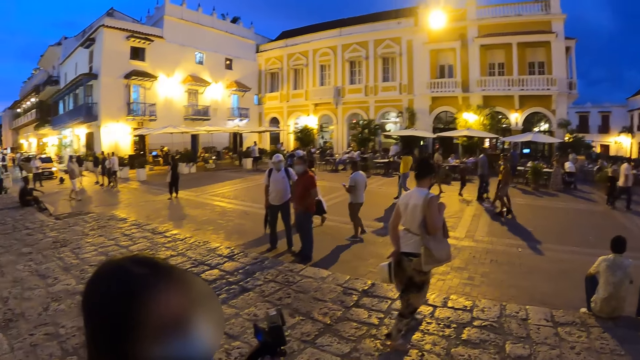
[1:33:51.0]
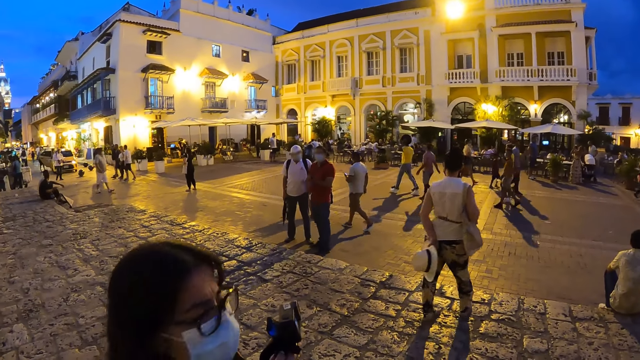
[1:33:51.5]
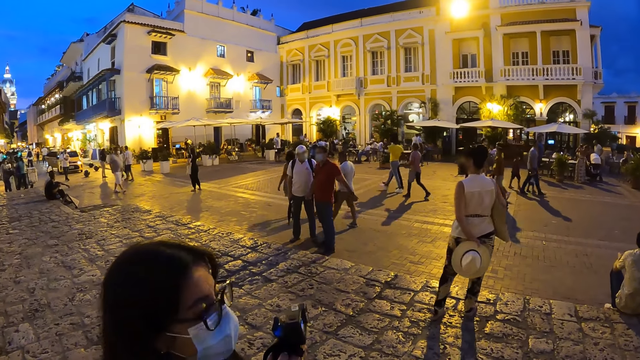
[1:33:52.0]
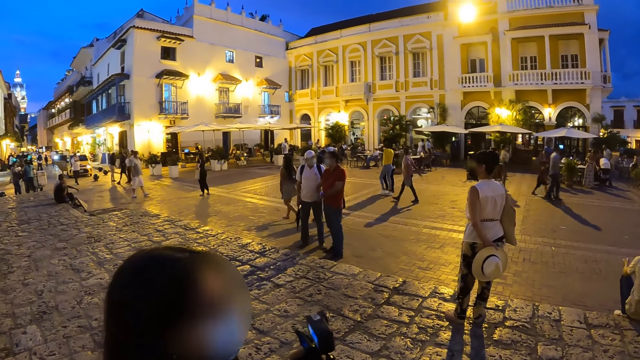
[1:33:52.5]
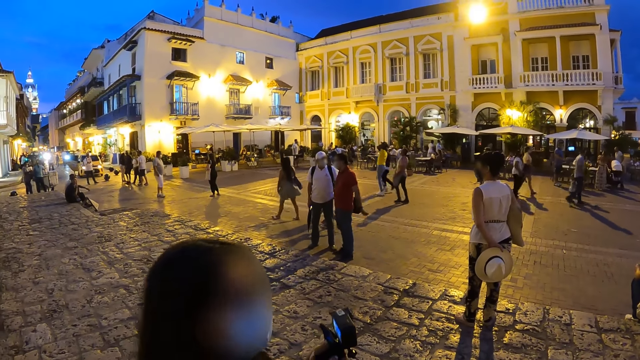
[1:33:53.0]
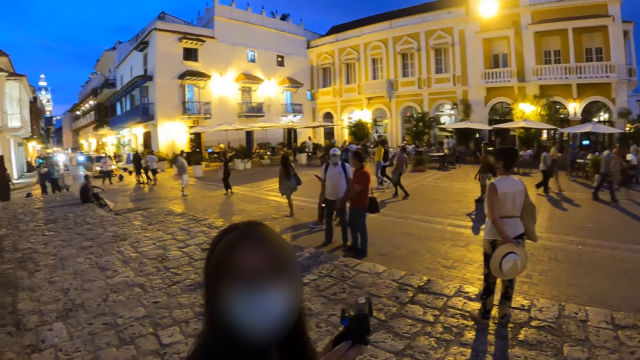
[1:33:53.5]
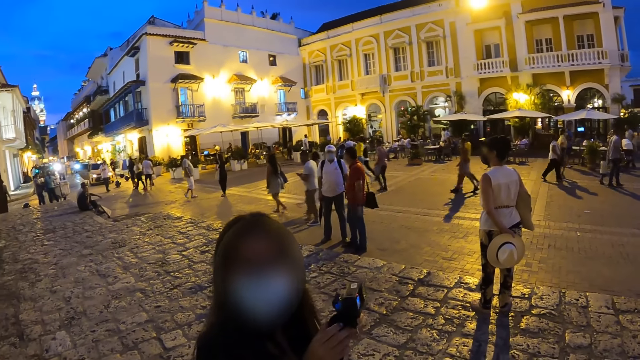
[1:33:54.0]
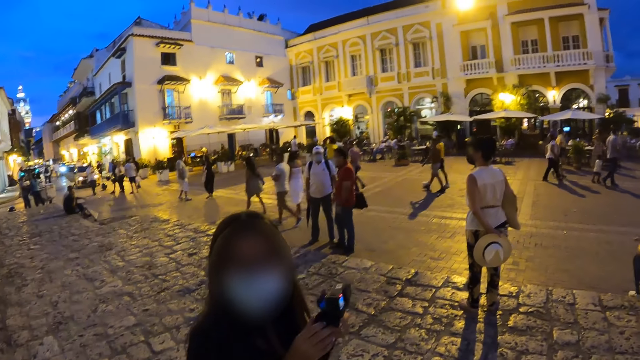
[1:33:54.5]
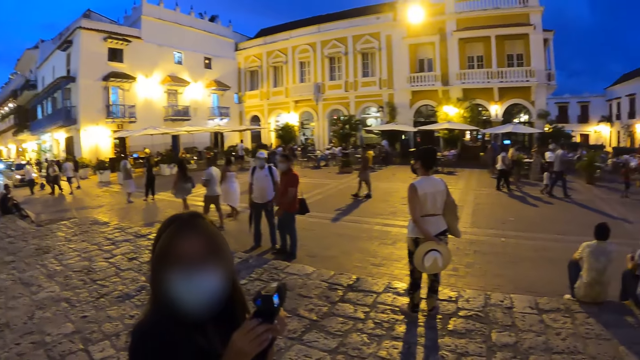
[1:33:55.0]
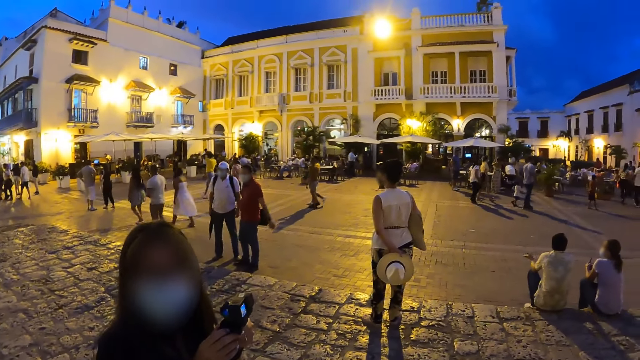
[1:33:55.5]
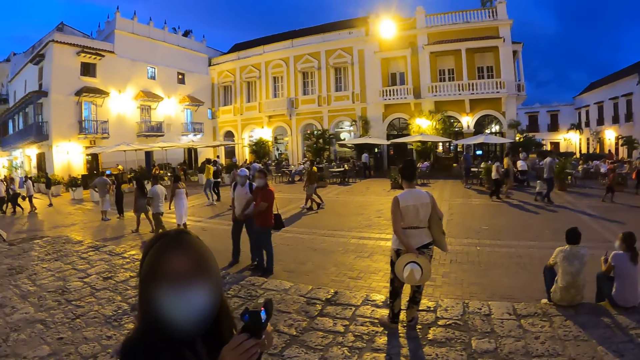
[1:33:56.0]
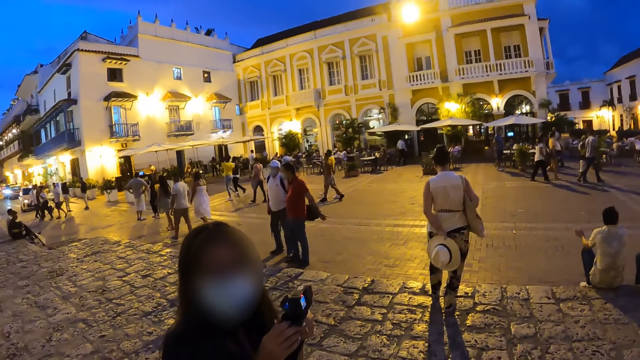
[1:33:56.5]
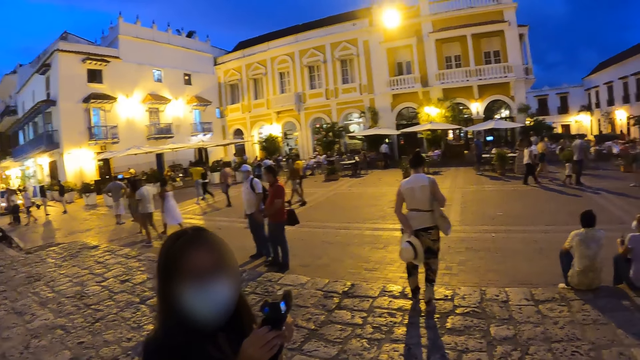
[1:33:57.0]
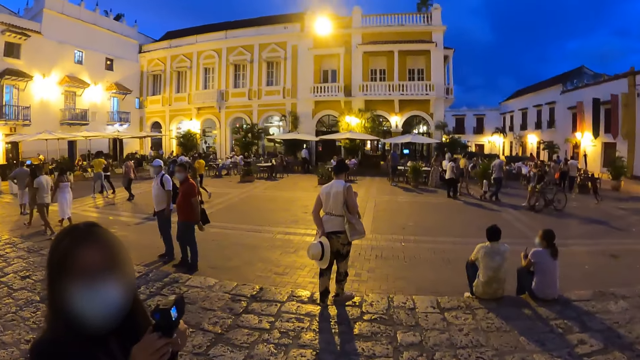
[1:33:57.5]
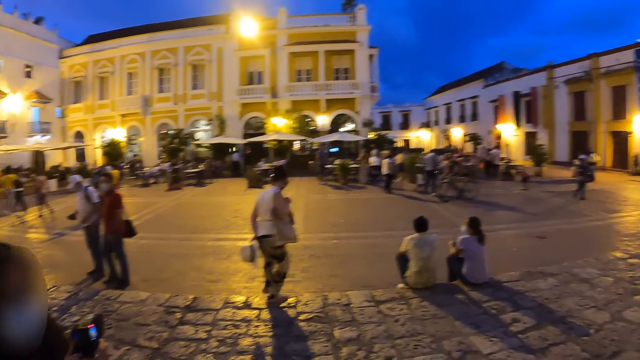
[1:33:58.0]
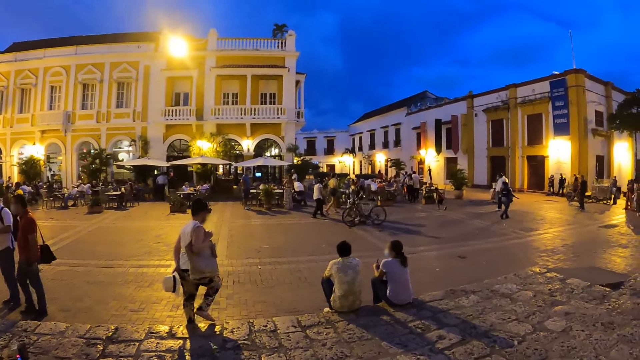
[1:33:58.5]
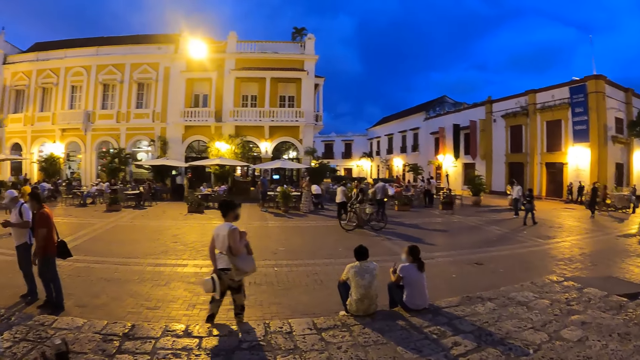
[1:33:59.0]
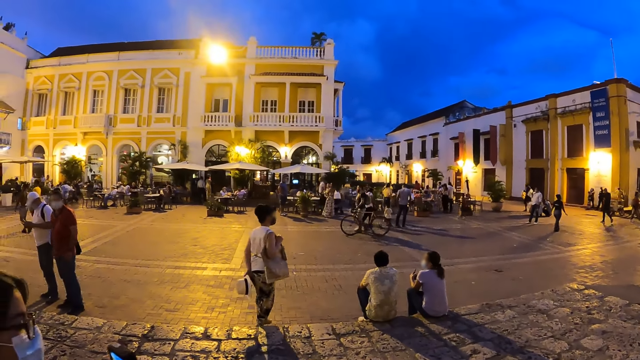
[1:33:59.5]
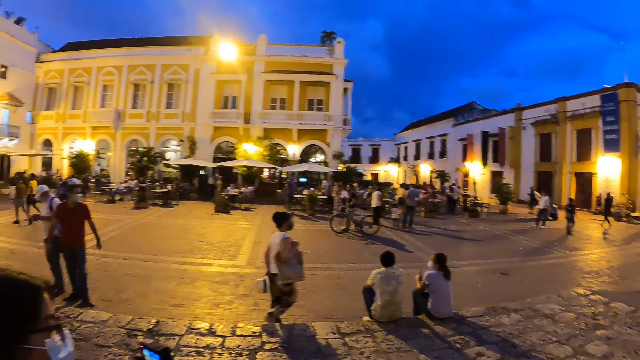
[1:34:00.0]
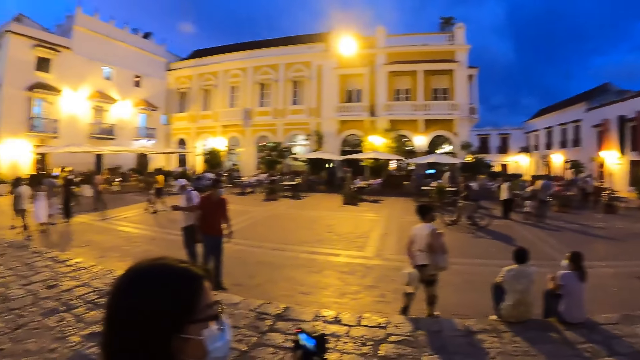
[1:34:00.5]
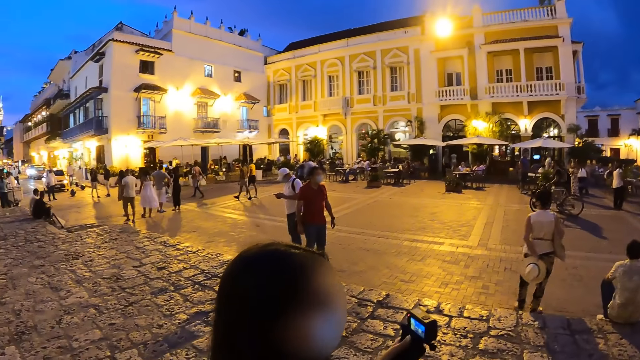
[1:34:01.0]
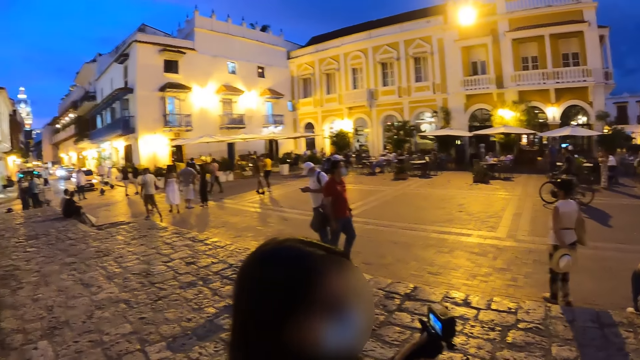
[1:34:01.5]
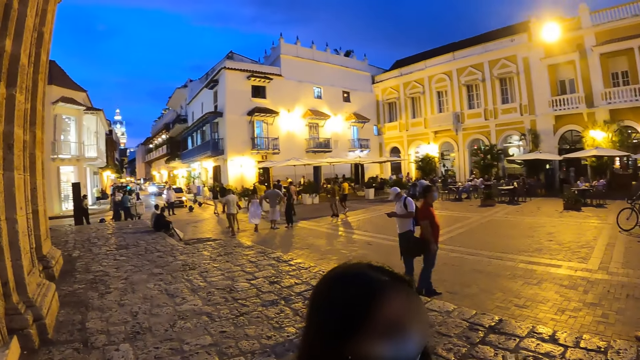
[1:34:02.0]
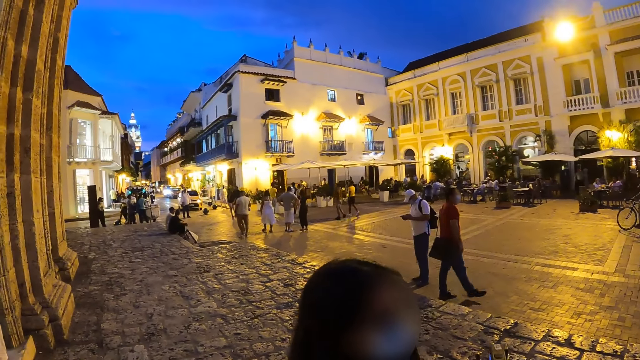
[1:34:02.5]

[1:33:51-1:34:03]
The camera wearer interacts with the woman. They look around the street.

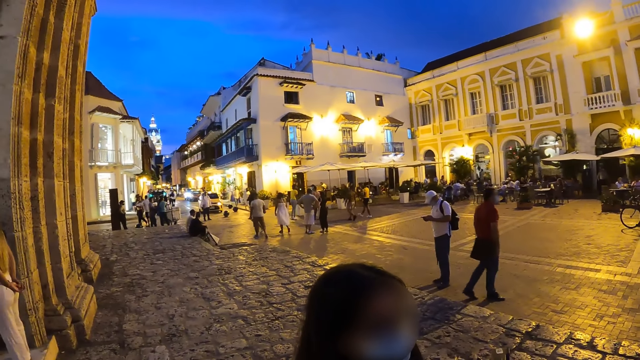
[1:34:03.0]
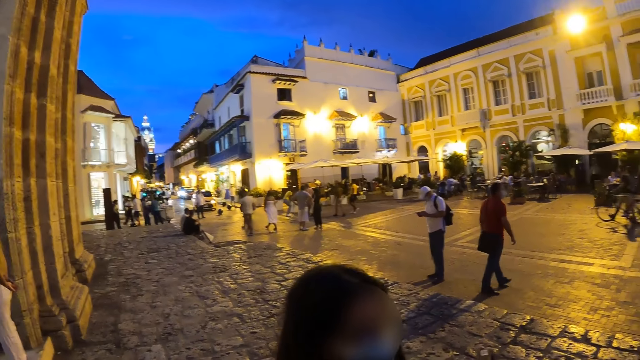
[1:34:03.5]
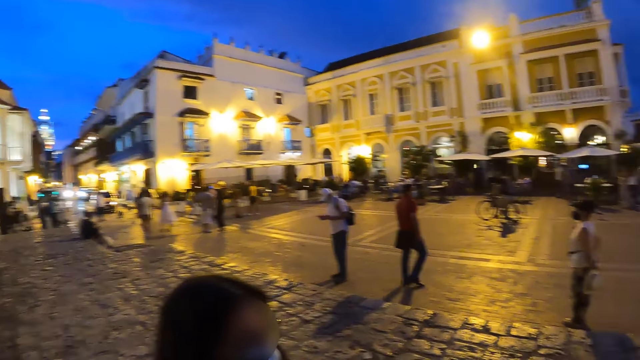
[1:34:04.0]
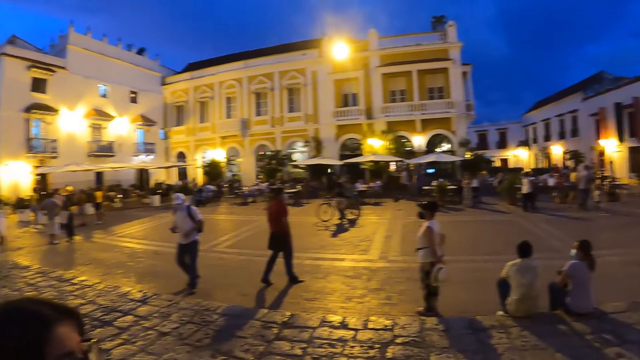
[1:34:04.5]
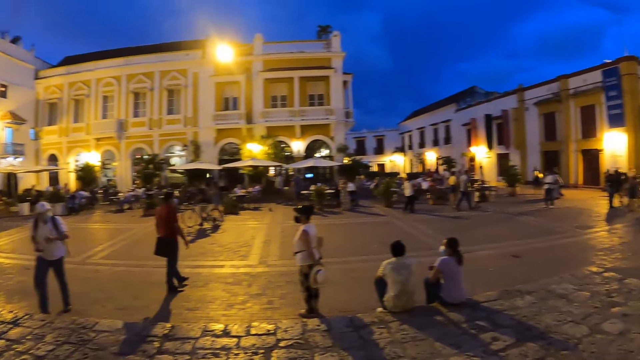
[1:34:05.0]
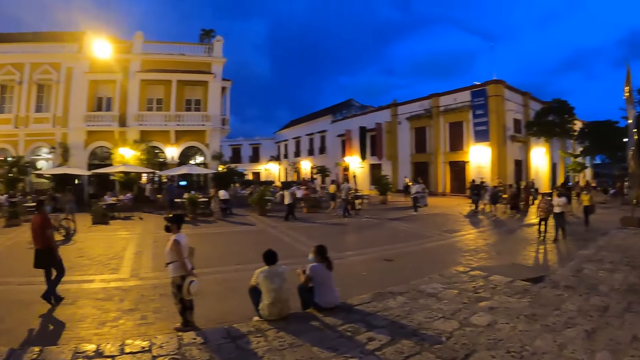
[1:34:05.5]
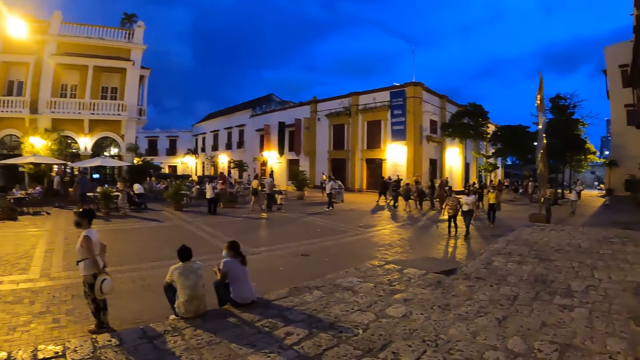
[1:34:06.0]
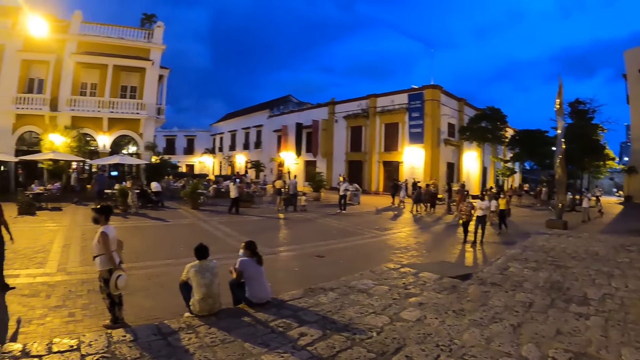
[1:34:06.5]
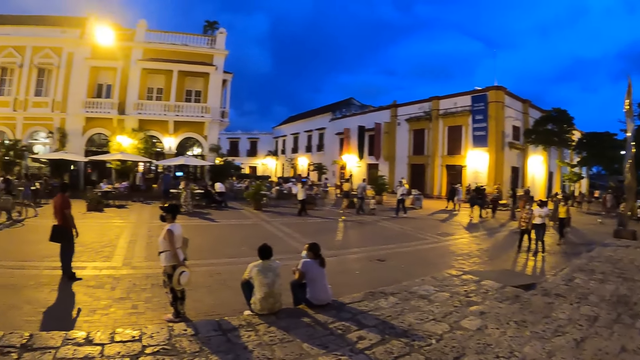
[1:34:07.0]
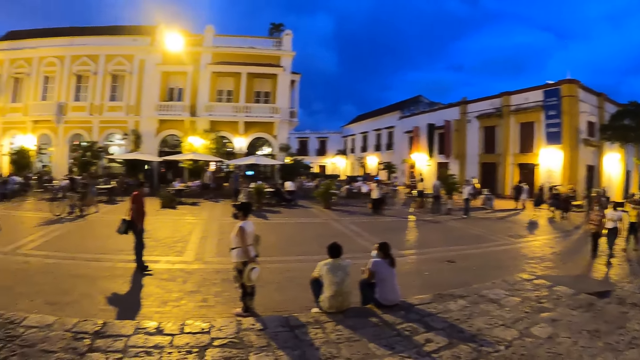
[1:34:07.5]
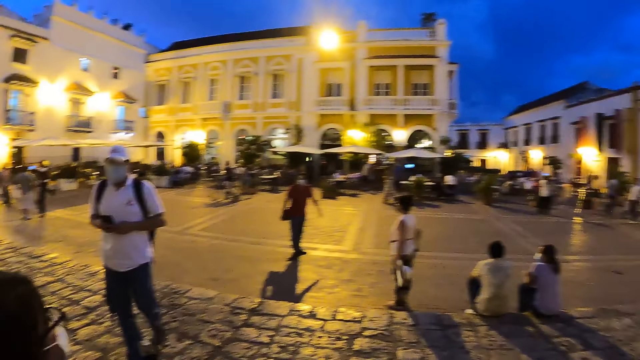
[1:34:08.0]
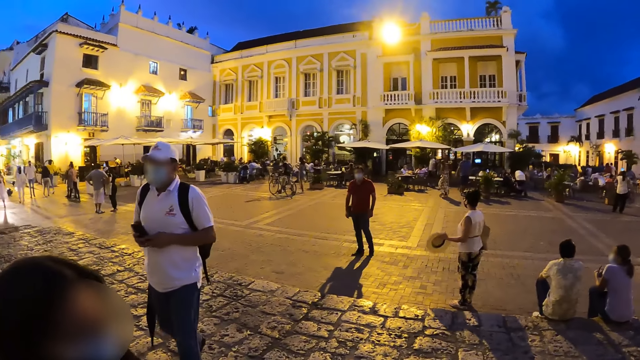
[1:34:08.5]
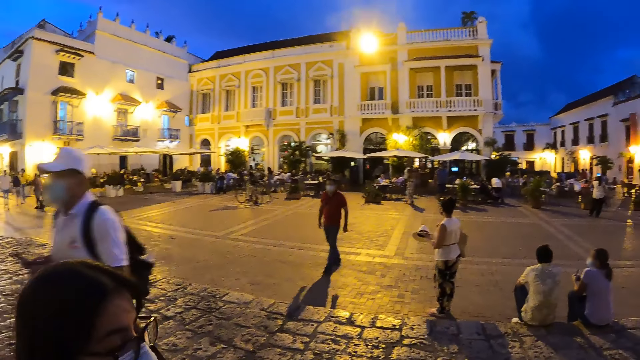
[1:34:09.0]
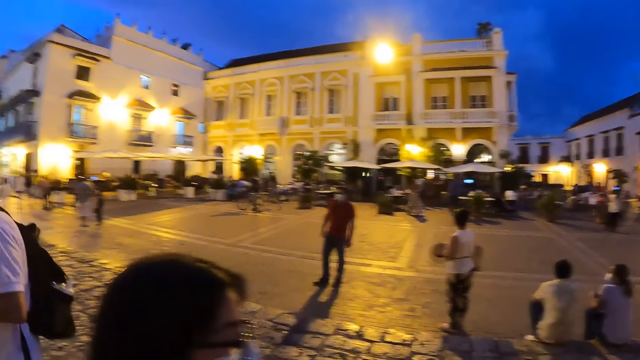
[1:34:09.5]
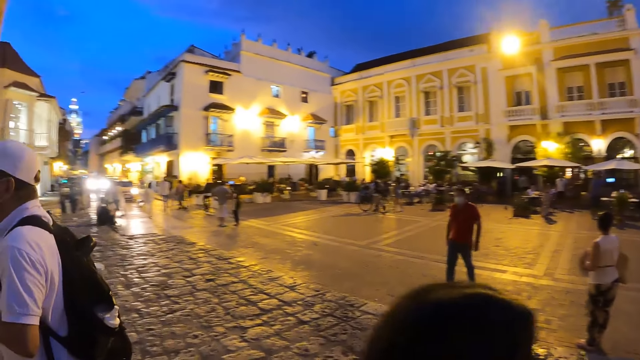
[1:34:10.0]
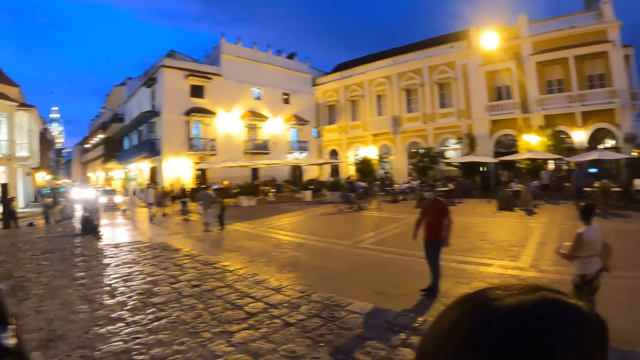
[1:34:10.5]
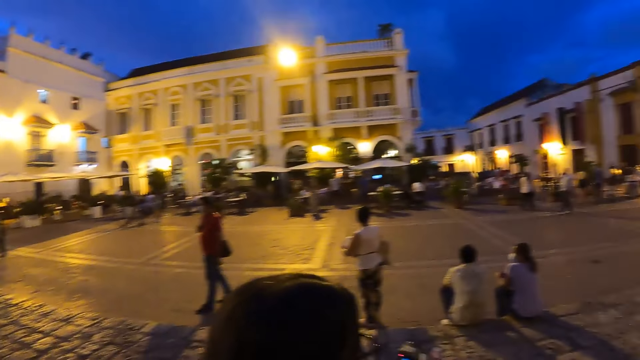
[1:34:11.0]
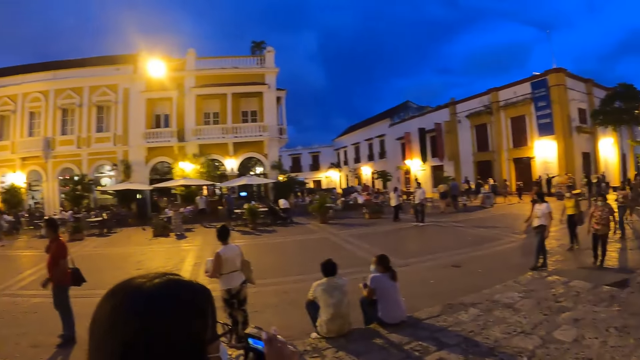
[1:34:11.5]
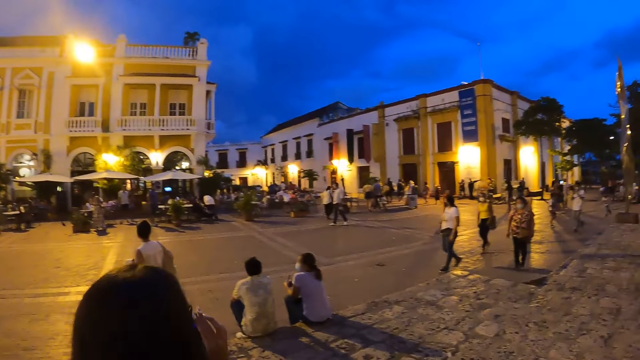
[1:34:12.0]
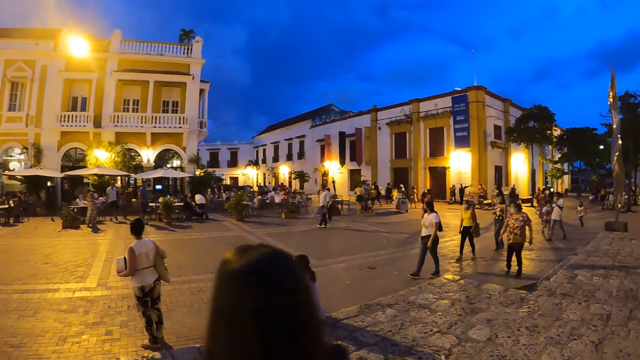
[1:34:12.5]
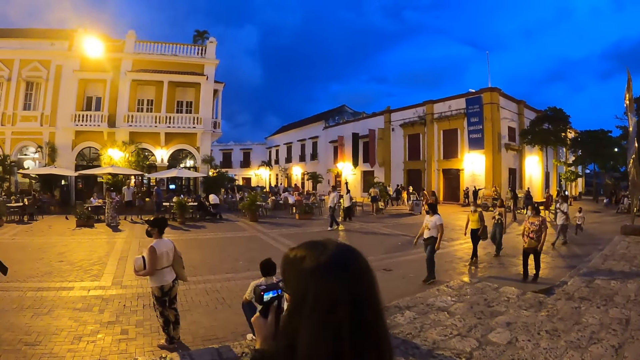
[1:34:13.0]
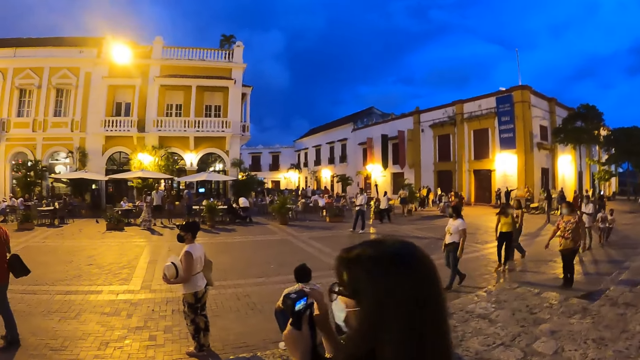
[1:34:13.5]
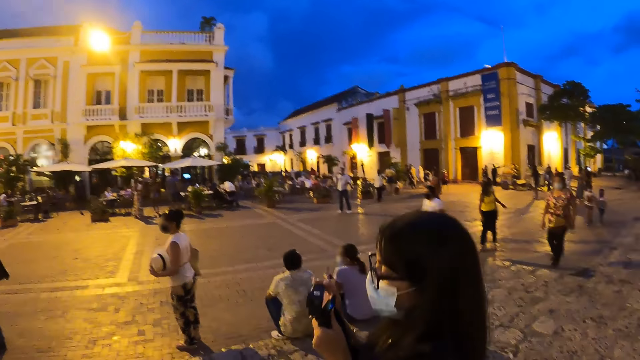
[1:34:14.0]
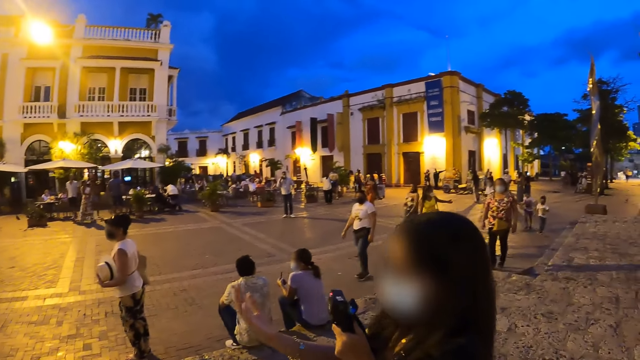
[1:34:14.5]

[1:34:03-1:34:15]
The woman flips the hat with her left hand.
